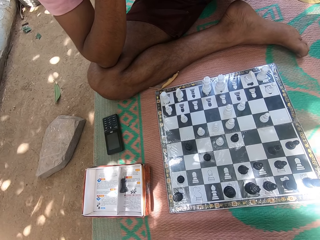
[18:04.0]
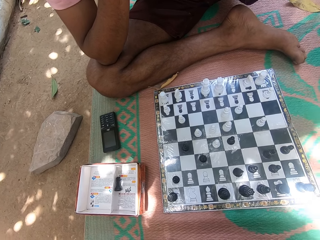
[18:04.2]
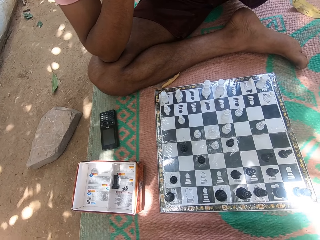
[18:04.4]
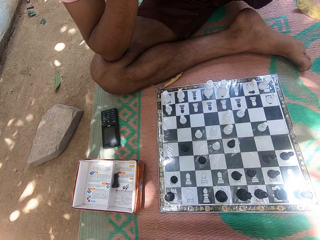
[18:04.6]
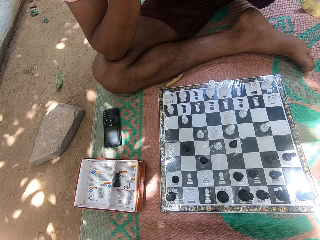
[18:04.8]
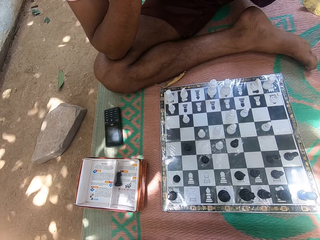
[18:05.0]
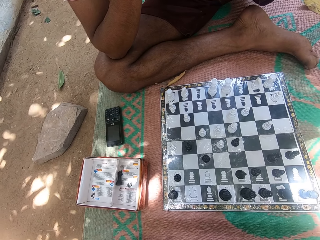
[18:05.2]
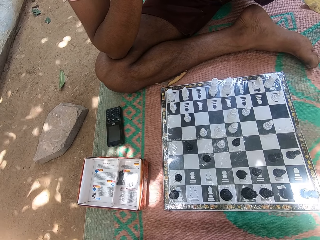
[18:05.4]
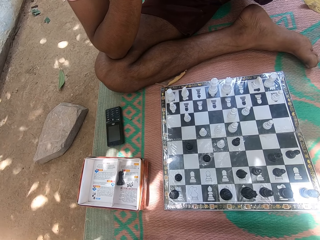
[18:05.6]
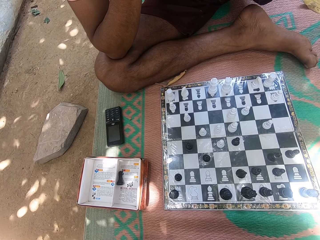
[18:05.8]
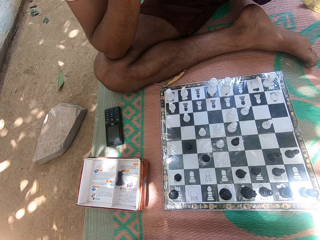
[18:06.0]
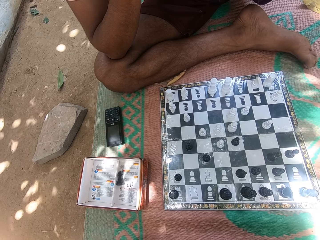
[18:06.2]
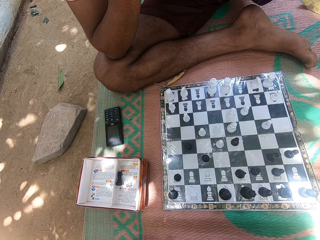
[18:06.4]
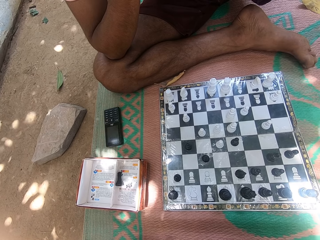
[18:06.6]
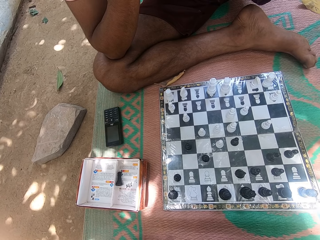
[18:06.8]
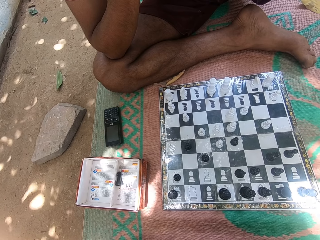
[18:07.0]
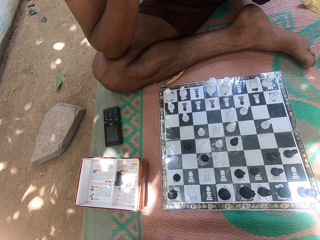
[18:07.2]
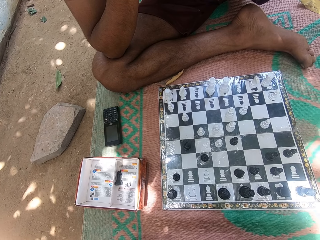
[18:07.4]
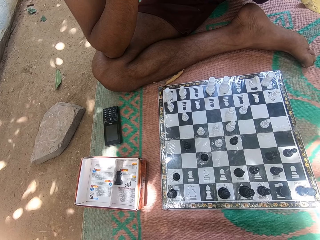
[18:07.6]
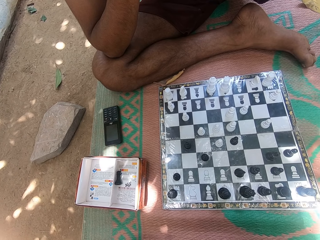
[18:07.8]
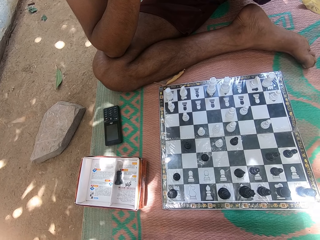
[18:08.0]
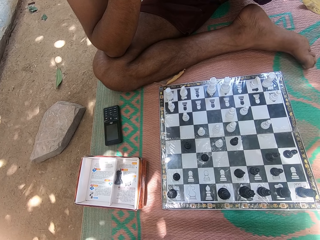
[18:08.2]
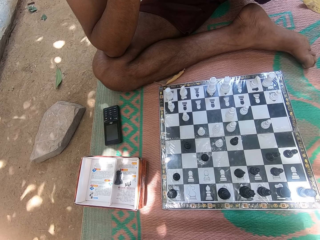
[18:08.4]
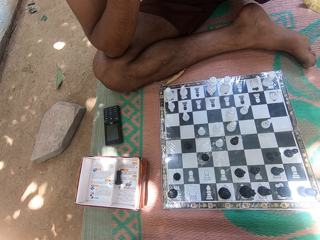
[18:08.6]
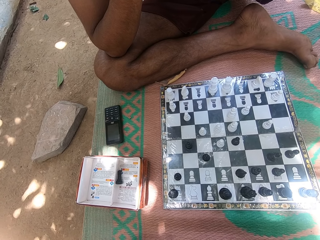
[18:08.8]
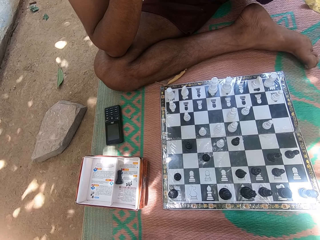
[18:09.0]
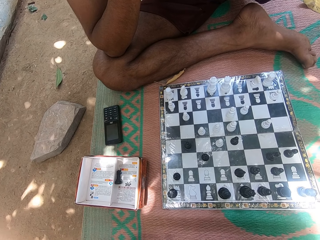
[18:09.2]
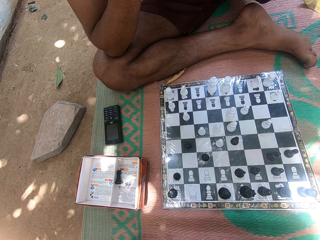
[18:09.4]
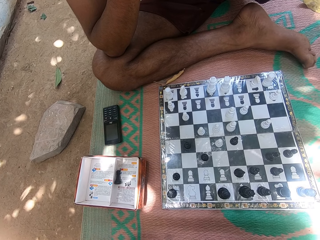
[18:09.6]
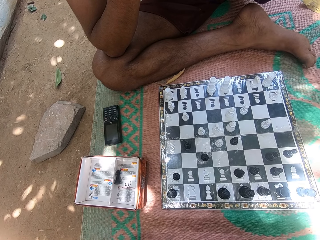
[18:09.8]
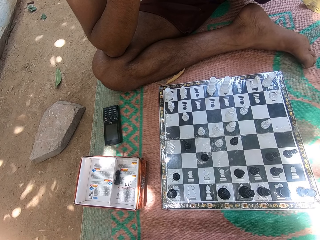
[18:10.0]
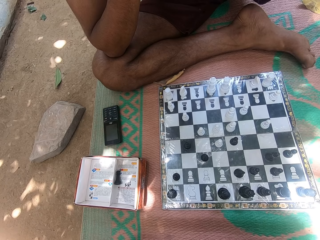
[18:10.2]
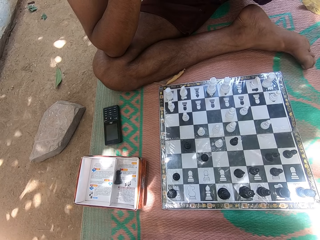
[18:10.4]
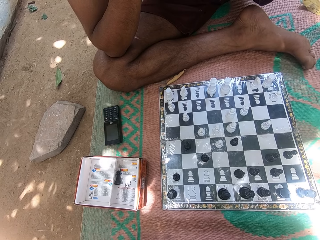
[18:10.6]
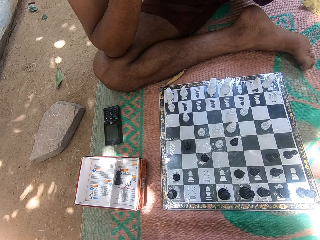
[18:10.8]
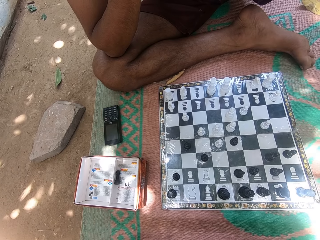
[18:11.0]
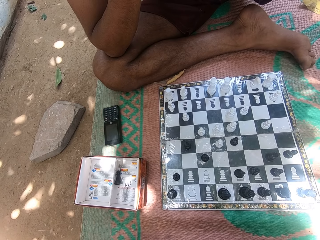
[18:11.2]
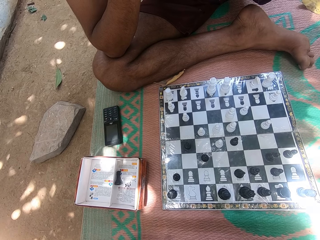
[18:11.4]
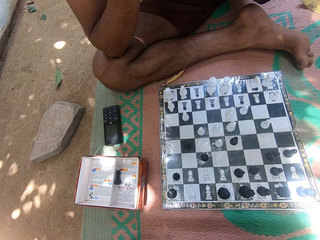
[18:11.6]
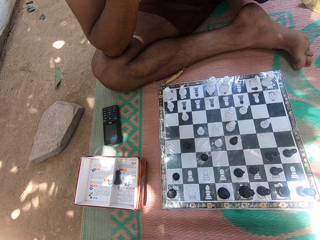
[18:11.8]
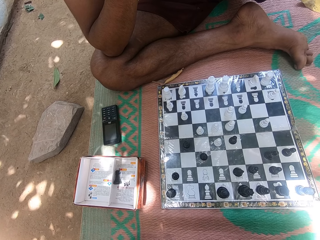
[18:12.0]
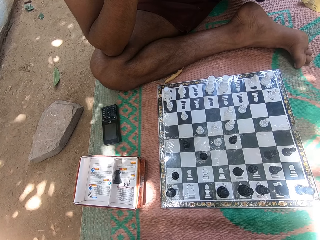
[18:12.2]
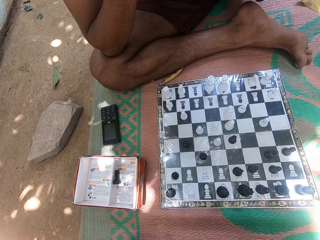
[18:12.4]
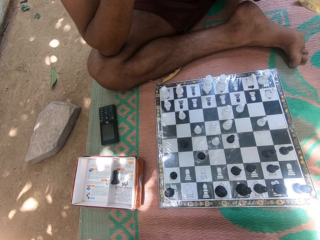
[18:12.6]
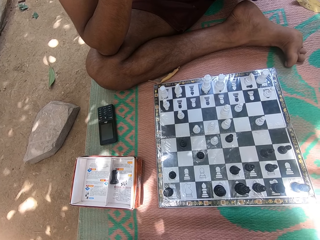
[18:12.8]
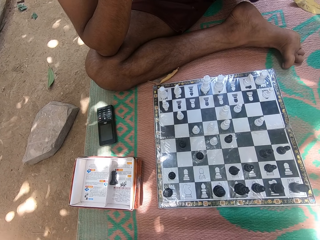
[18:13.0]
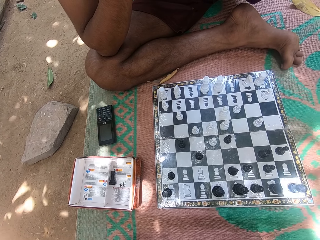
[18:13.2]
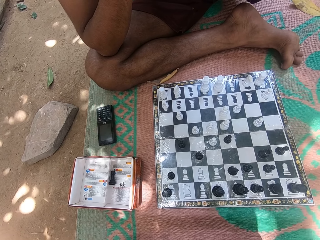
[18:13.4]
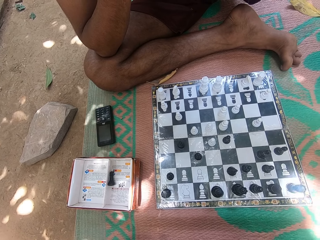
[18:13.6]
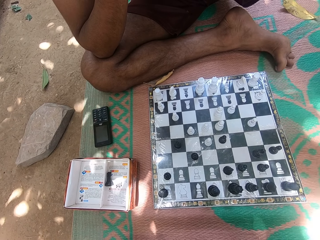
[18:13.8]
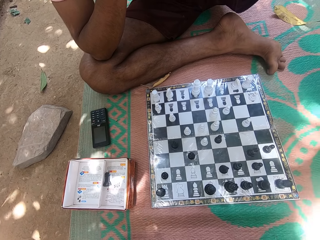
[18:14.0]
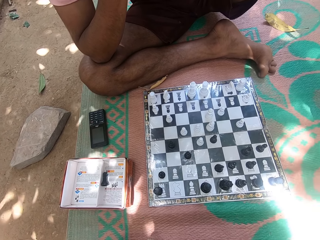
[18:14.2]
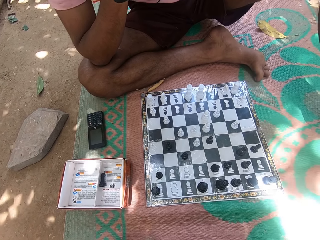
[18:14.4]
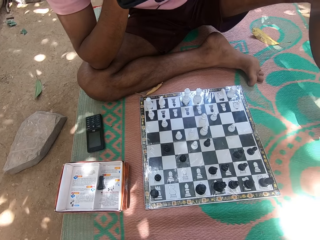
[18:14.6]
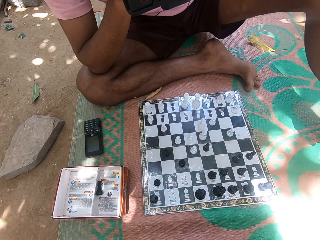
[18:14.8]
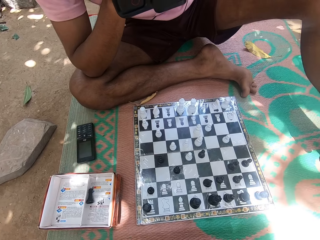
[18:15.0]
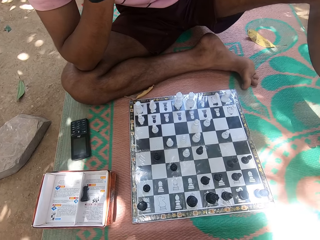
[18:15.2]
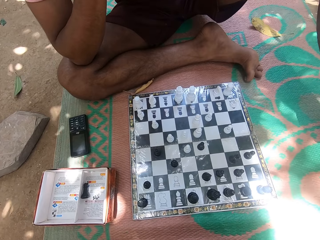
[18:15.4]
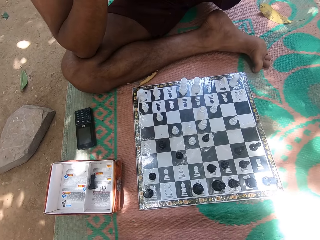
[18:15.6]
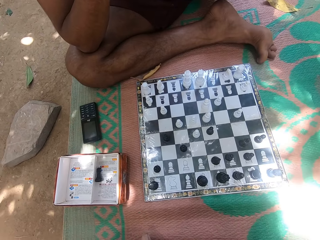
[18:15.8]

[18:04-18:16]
The camera wearer looks at the chess deck repeatedly.

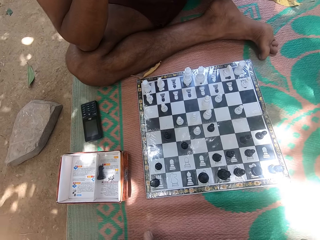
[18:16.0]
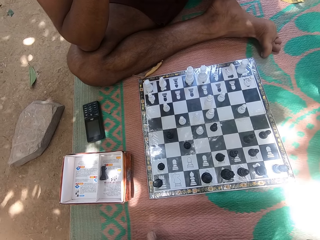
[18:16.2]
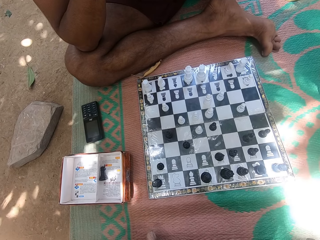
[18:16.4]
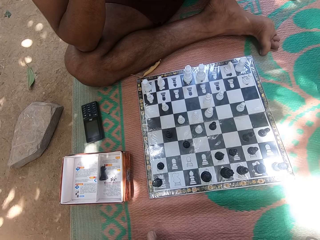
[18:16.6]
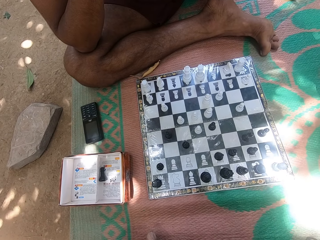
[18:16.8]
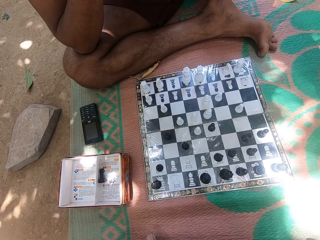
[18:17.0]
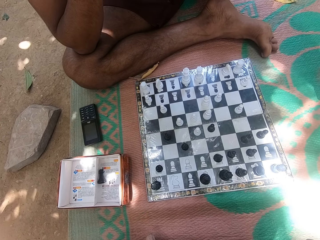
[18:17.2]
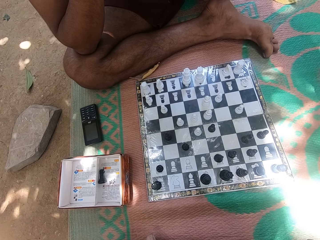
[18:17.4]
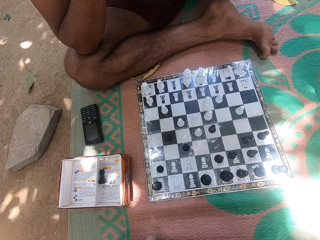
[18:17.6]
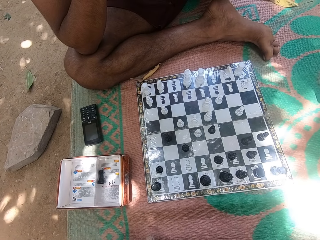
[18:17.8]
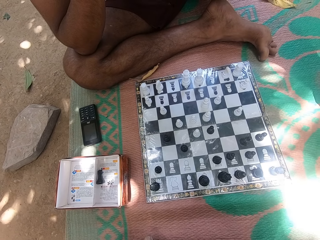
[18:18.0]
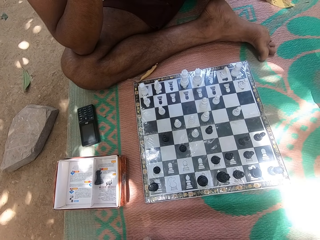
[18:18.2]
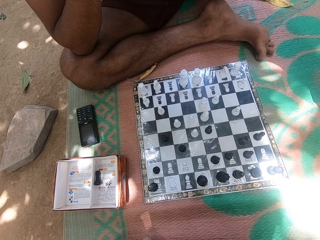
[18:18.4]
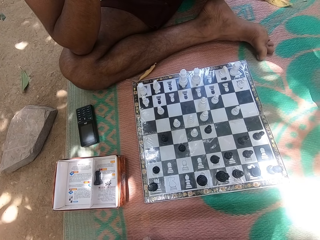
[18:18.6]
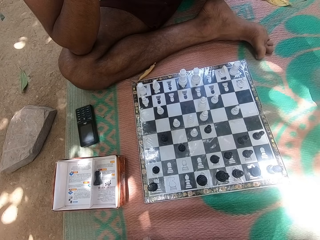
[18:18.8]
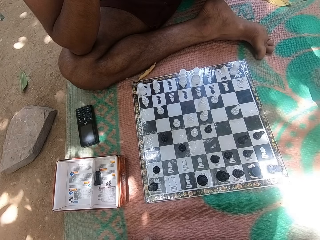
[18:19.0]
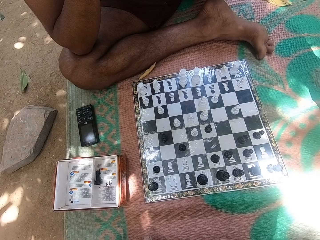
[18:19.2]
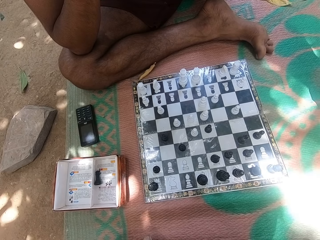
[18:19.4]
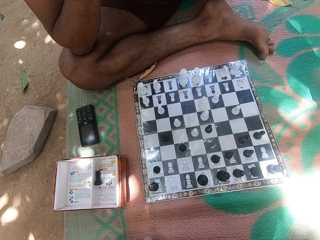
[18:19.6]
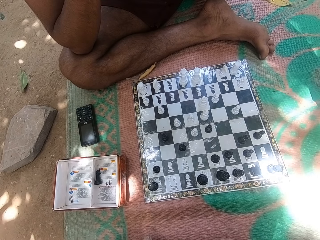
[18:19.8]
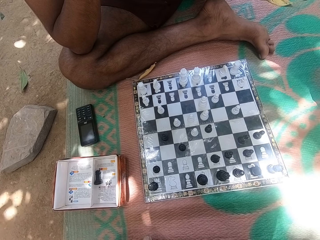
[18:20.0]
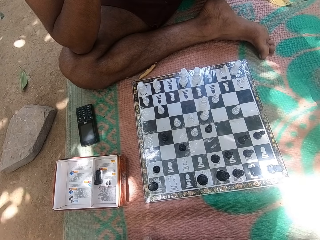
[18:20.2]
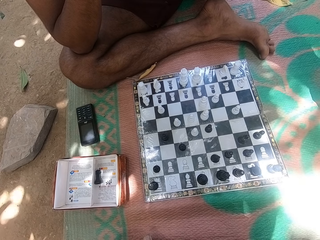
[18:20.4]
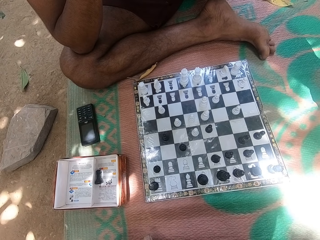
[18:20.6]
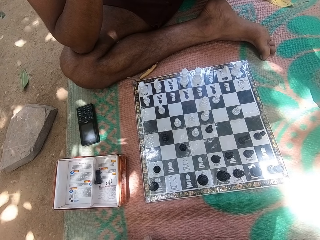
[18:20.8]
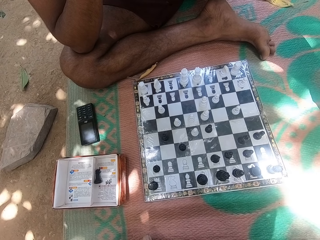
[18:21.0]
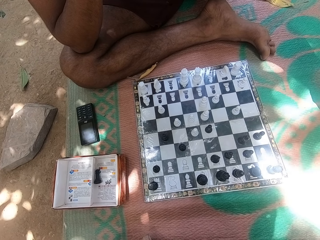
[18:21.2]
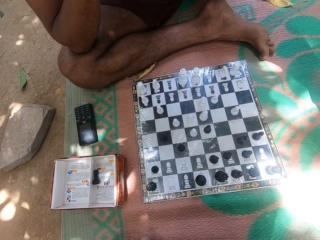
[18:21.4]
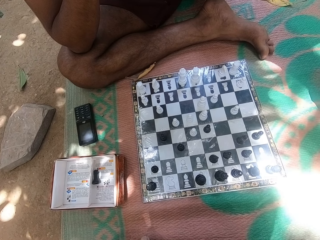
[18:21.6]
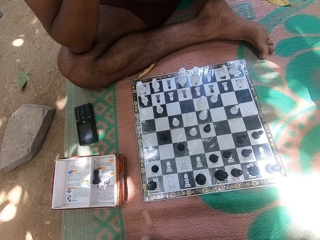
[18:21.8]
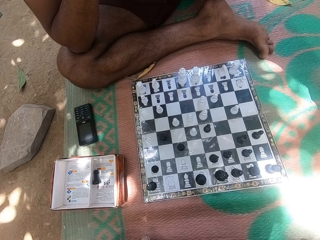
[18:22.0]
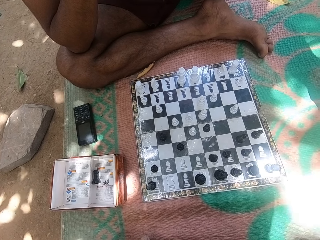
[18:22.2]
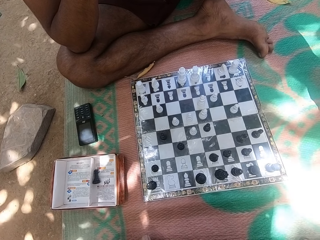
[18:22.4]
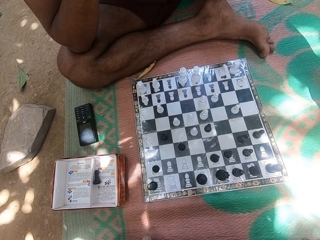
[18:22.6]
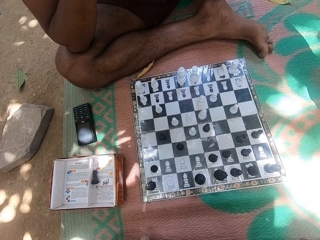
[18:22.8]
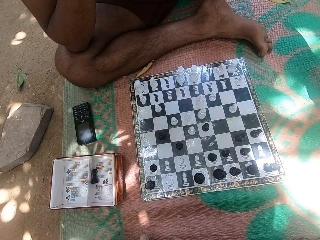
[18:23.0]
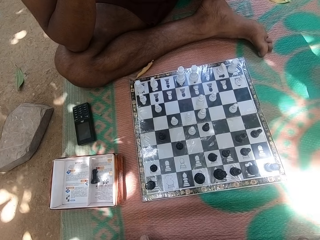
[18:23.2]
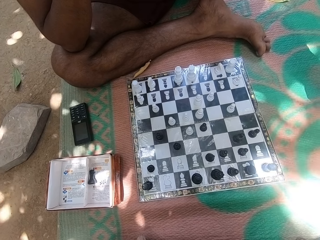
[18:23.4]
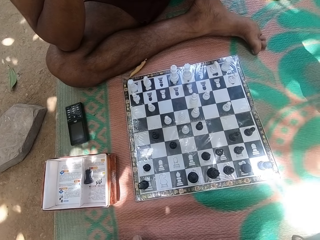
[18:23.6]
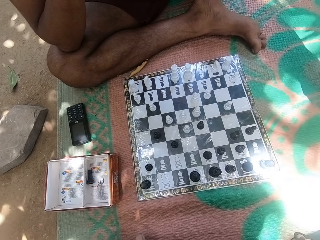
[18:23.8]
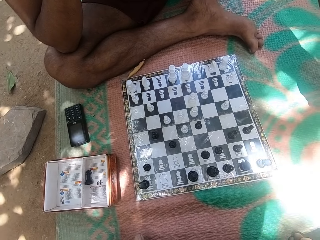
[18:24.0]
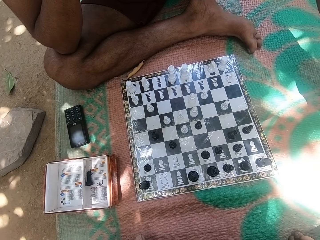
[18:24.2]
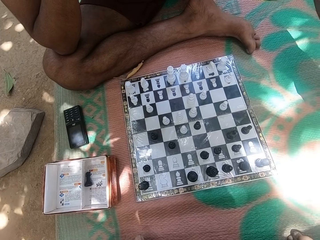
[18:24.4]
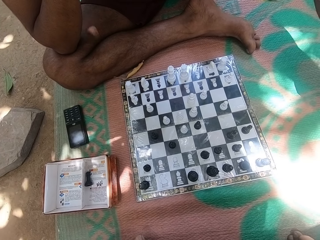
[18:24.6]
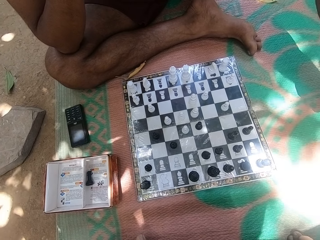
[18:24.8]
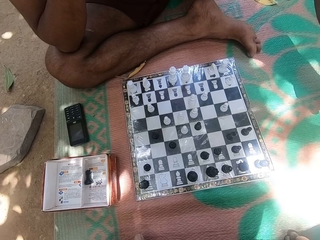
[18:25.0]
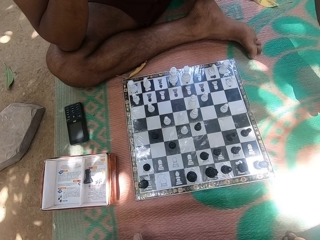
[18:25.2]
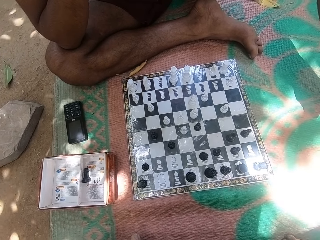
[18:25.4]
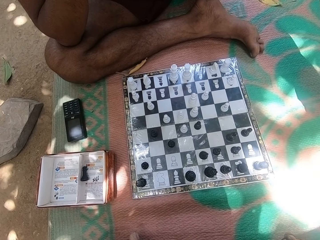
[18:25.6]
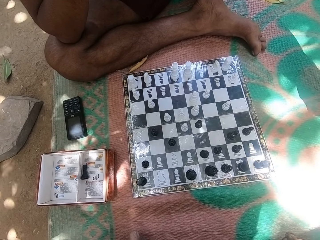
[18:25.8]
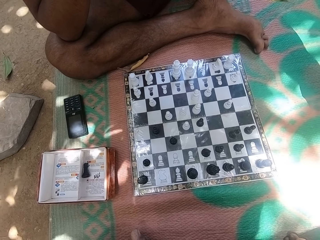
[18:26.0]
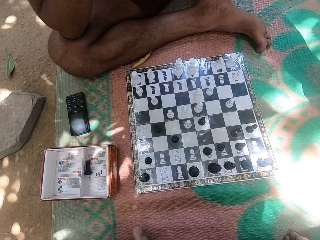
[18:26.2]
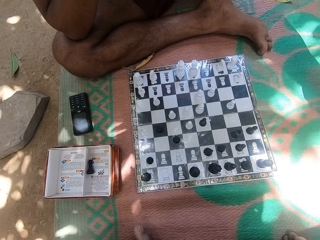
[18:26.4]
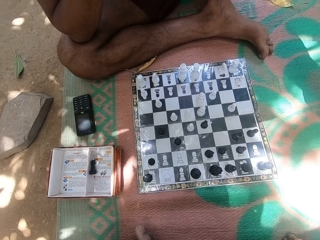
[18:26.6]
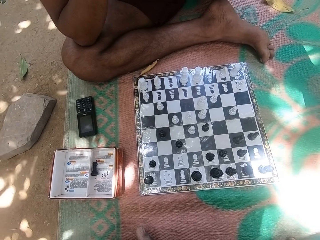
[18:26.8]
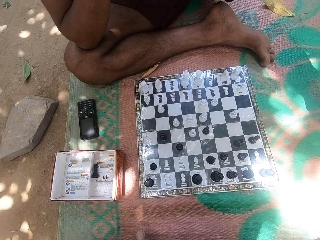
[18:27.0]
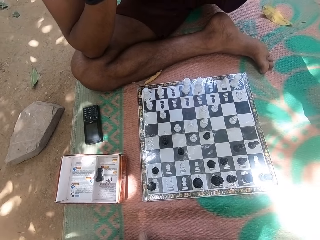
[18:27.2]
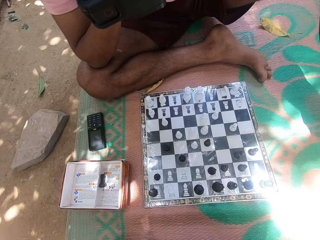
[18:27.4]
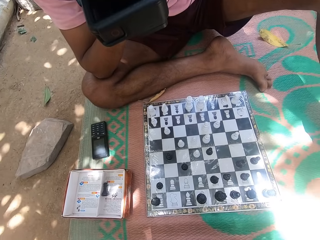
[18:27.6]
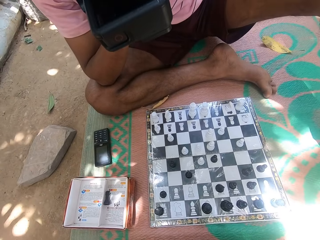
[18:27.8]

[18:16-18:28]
The camera wearer looks at the chess deck repeatedly.
